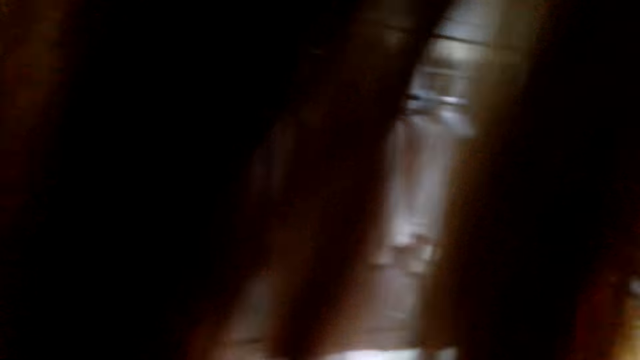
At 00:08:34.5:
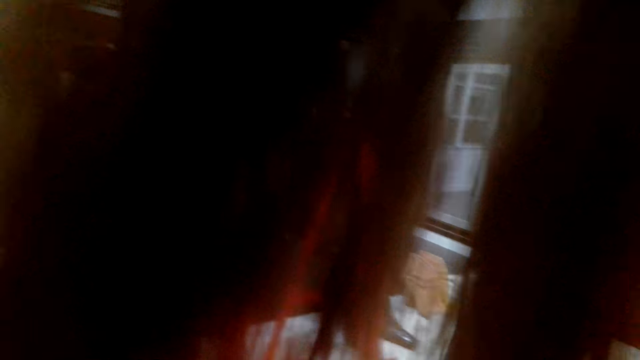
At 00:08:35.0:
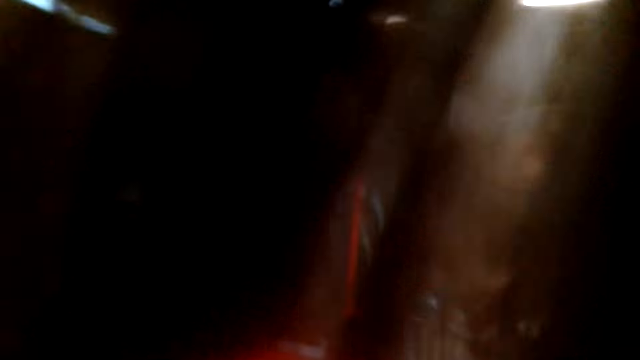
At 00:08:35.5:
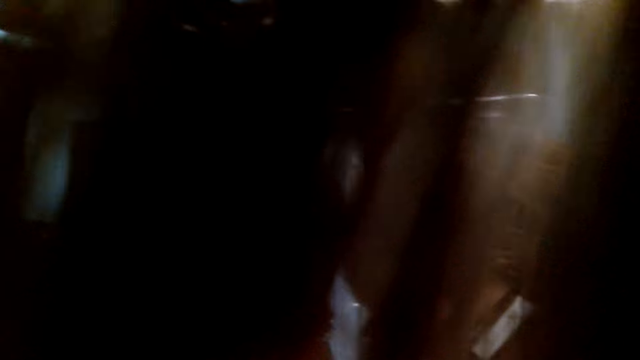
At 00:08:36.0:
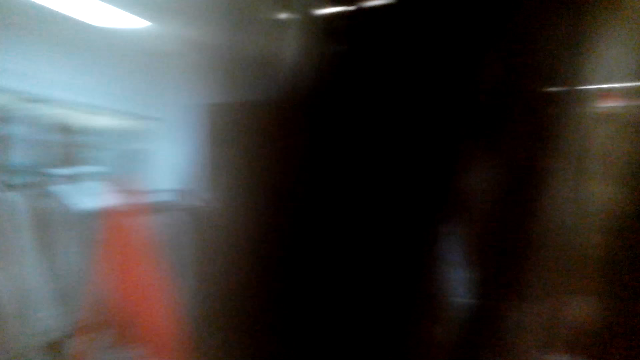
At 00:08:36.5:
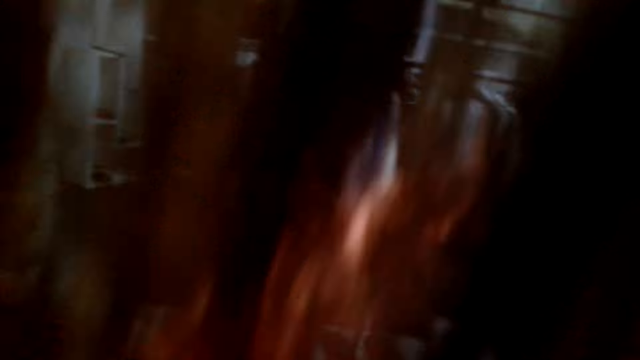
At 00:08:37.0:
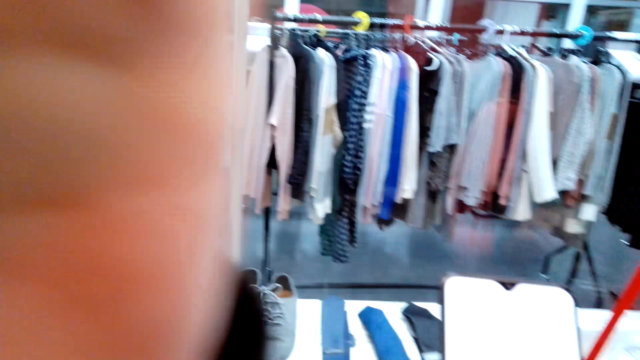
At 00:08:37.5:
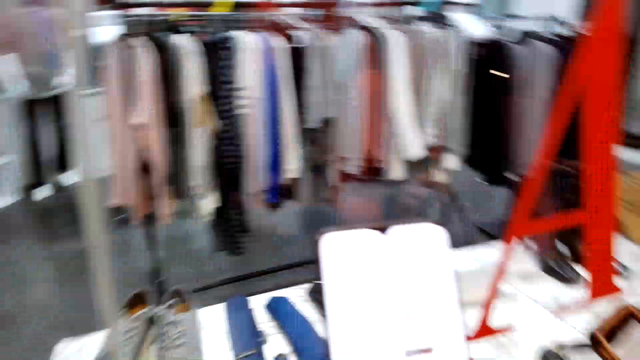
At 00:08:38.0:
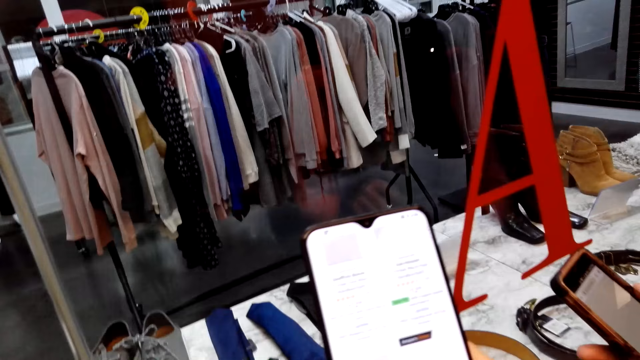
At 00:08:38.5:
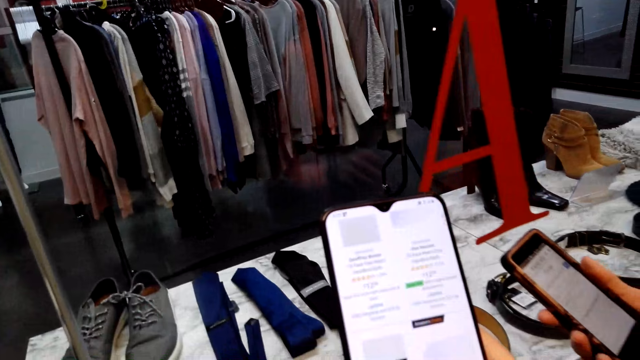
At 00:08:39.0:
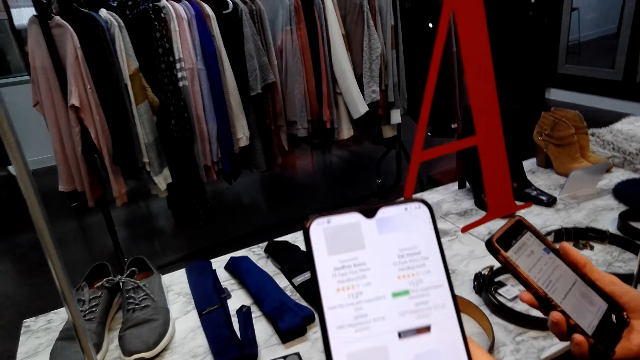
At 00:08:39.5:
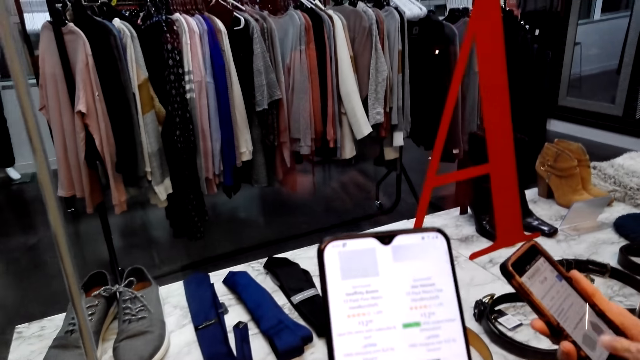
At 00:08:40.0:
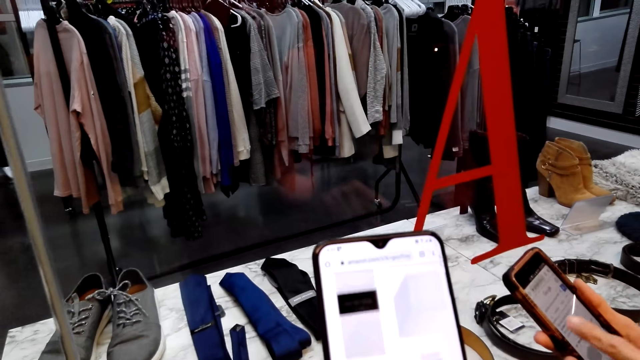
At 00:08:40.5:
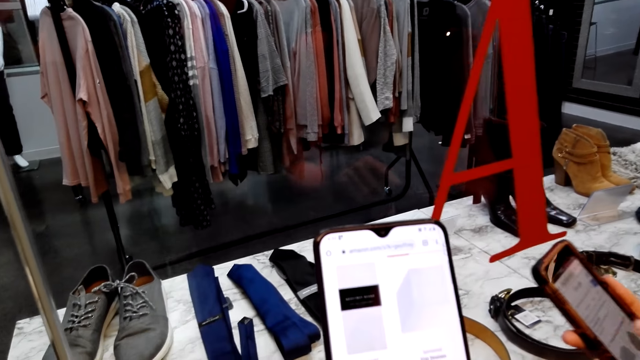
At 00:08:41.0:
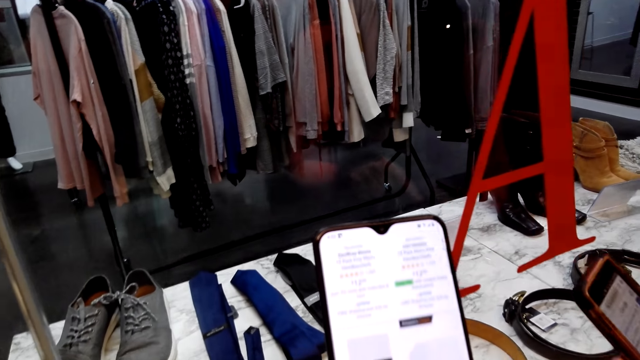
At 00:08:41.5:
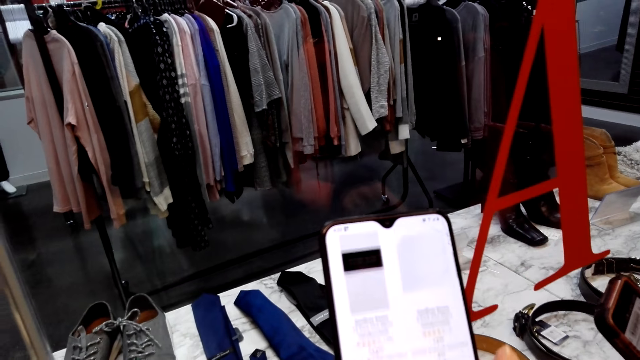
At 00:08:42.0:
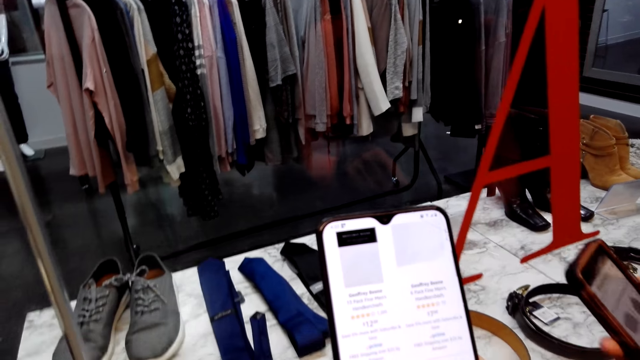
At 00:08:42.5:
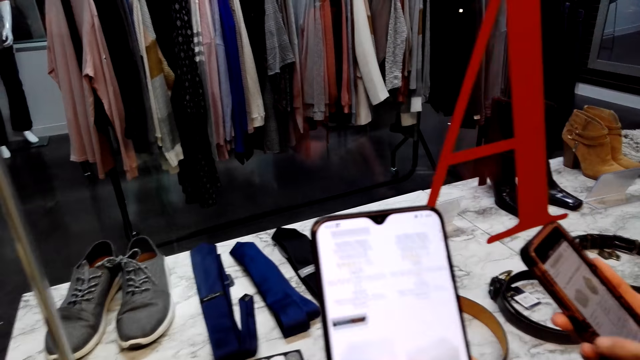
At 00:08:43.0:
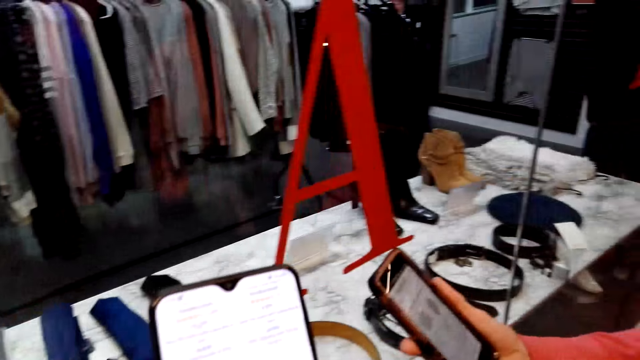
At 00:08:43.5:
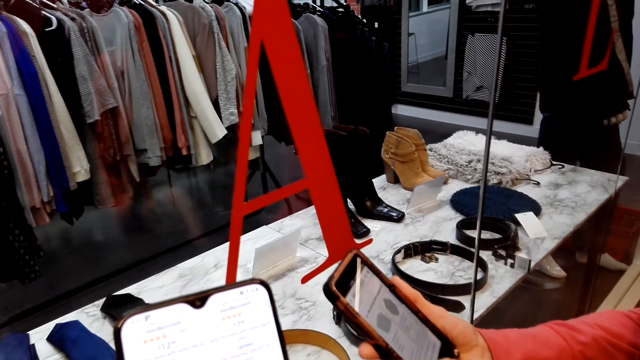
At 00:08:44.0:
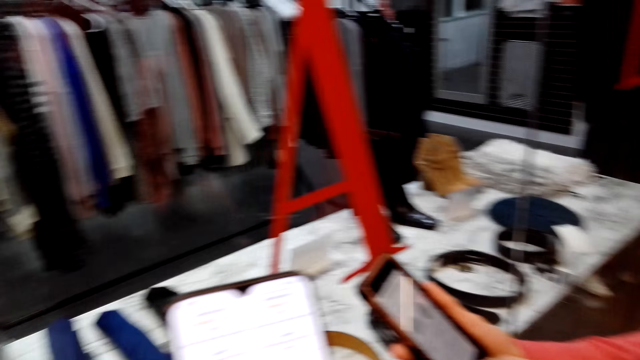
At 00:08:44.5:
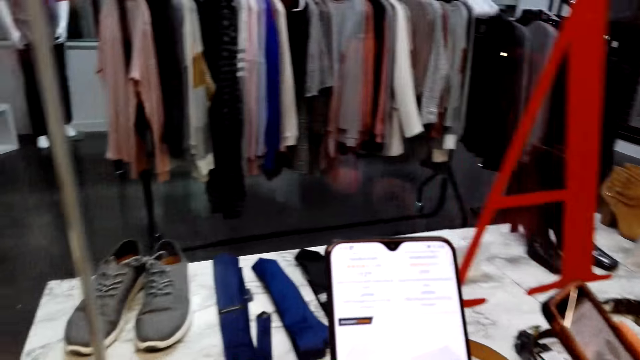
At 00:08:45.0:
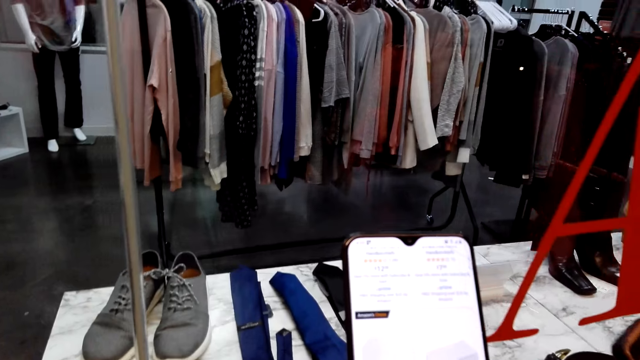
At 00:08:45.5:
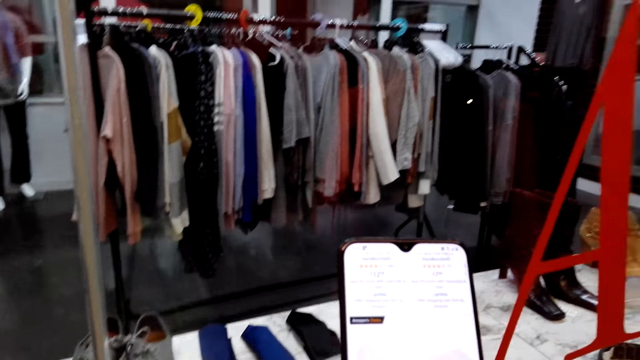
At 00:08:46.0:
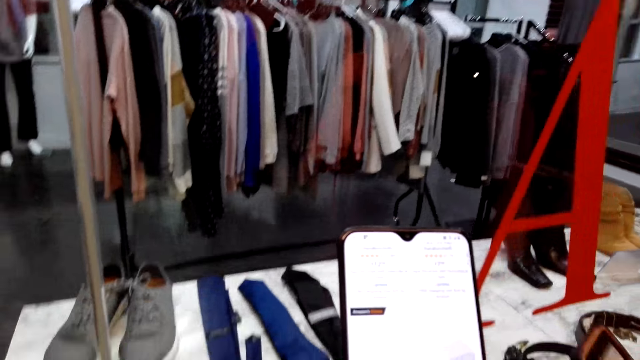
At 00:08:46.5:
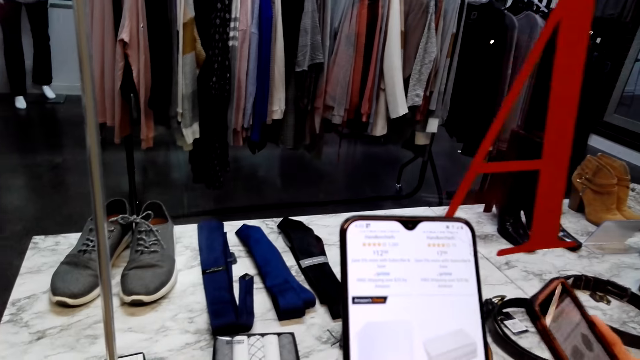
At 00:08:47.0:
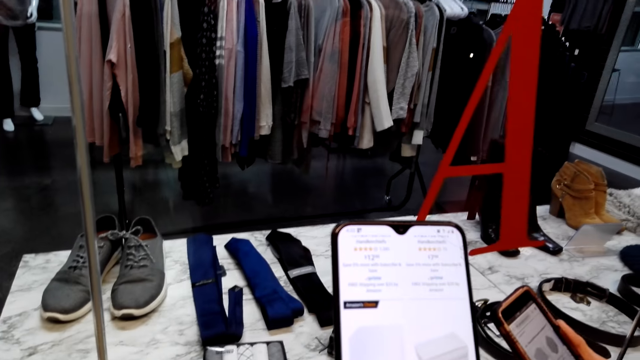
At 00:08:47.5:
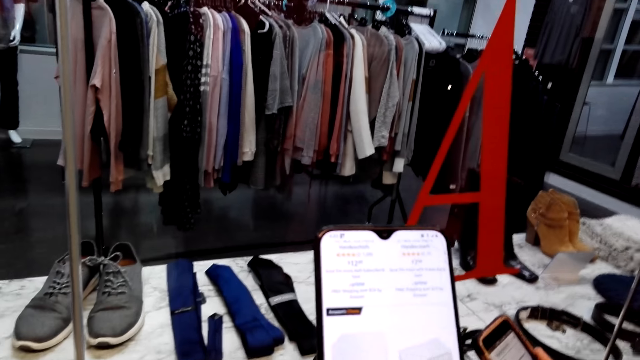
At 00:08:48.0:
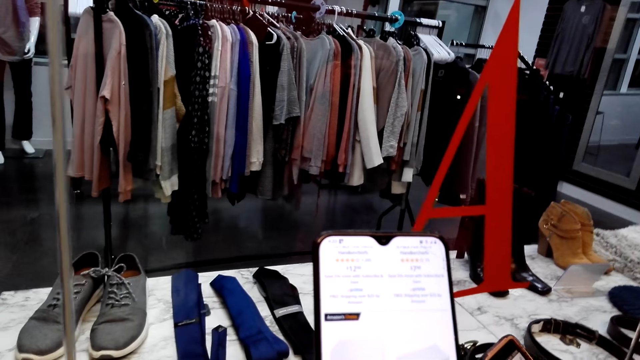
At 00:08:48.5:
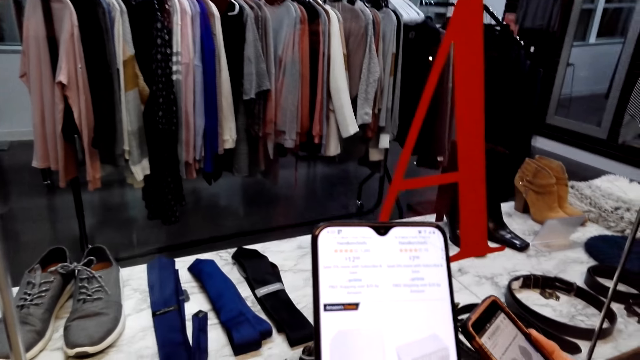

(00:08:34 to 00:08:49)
The camera wearer adjusts her hair. She operates the phone. A woman operates the phone. The woman stares at the phone. The camera wearer stares at the phone.

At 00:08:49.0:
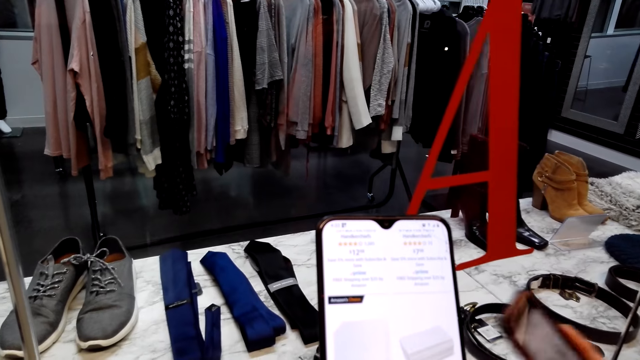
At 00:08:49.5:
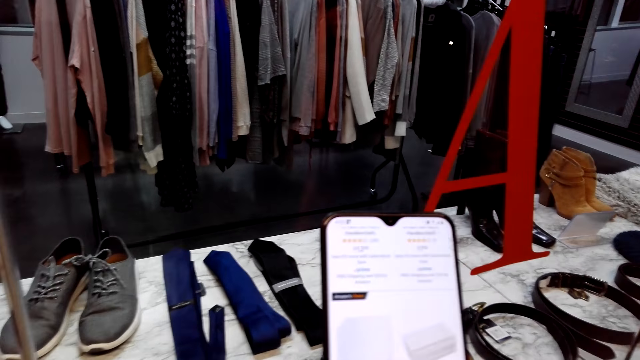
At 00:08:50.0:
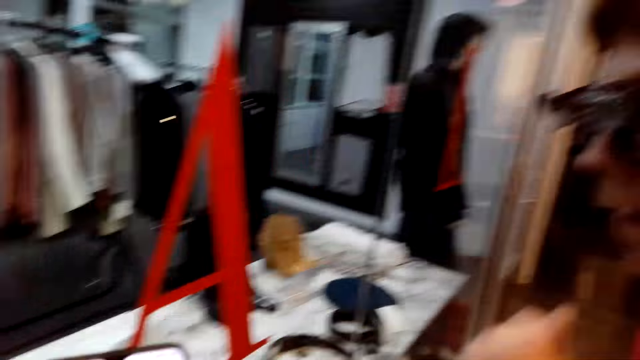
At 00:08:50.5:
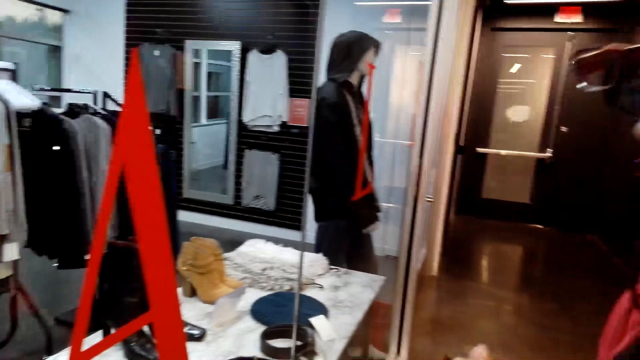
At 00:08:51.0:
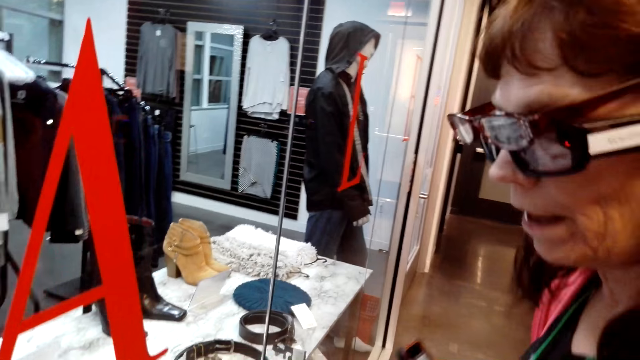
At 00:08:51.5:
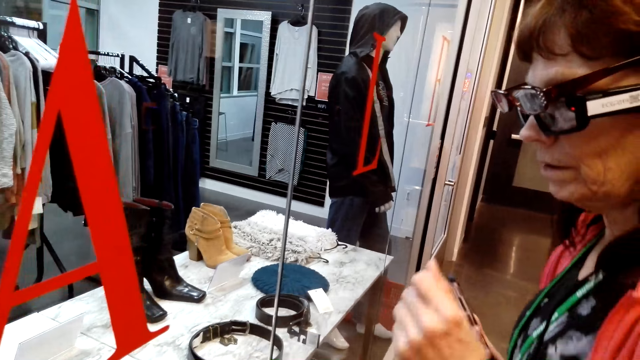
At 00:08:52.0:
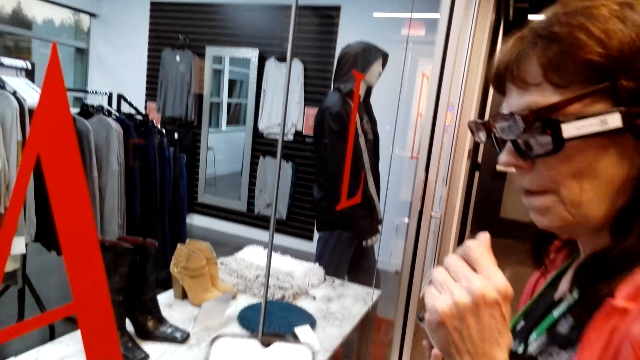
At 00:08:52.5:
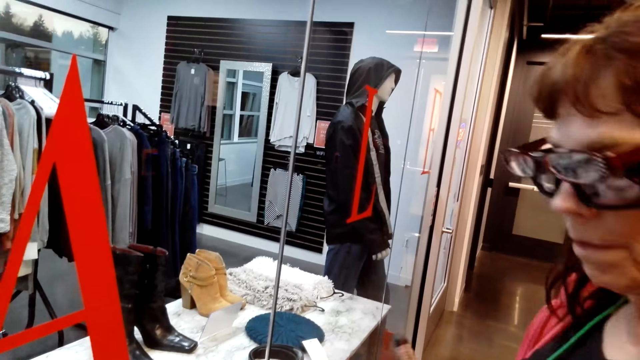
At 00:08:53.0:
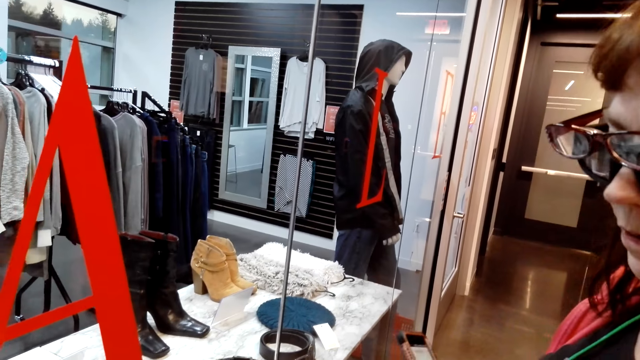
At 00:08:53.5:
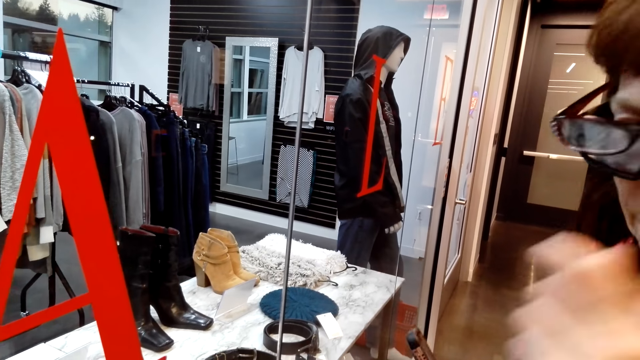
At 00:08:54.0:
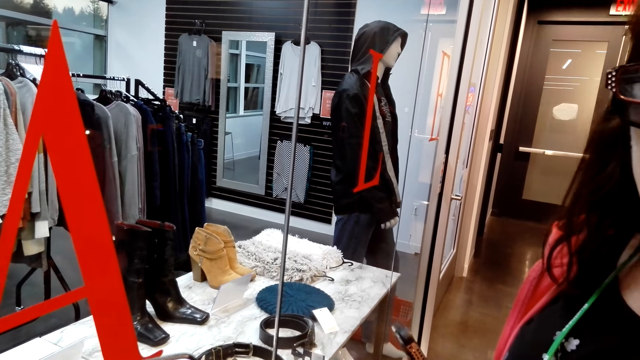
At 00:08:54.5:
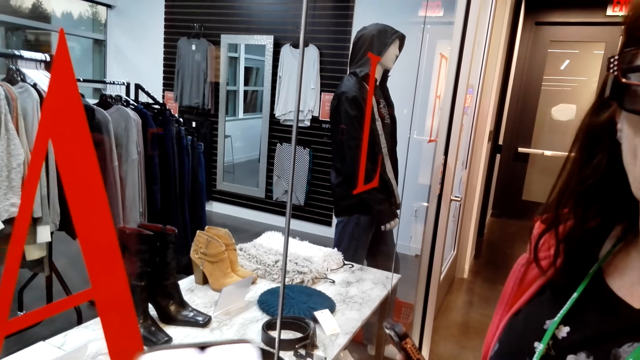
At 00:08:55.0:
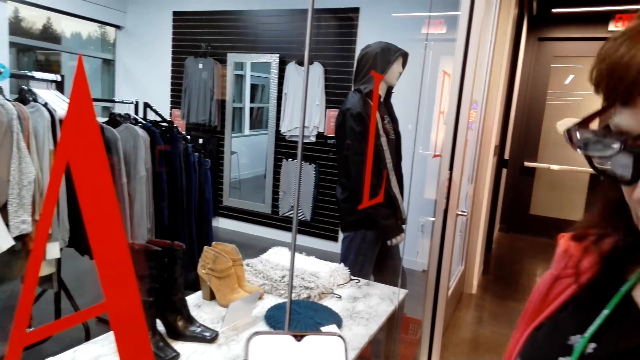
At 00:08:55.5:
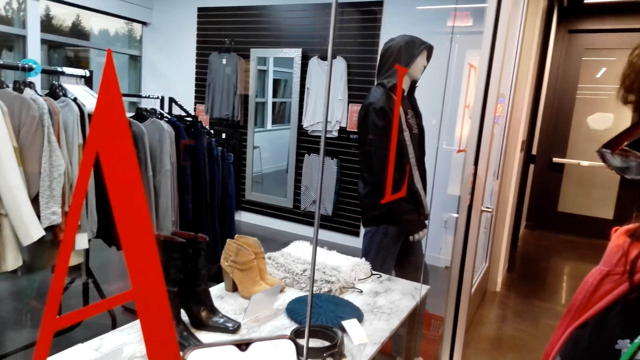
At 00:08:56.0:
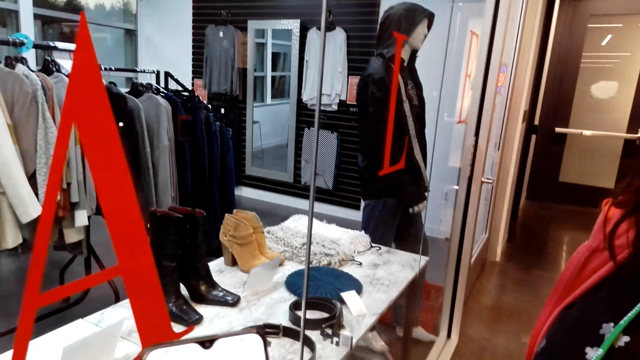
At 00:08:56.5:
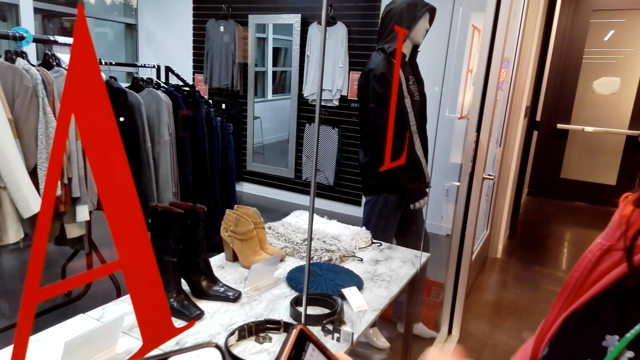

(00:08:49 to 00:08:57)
The camera wearer looks around.
